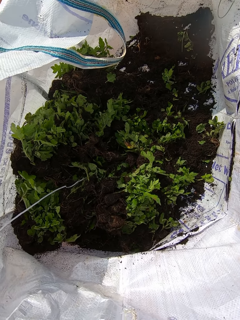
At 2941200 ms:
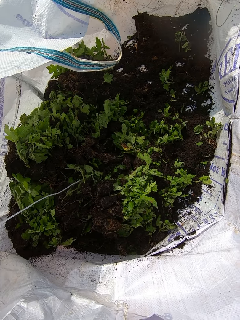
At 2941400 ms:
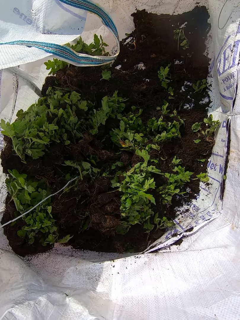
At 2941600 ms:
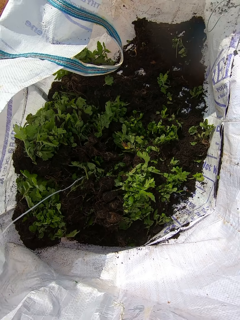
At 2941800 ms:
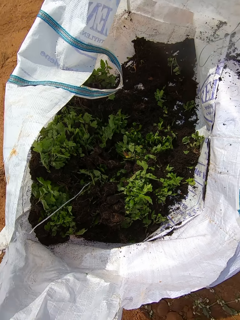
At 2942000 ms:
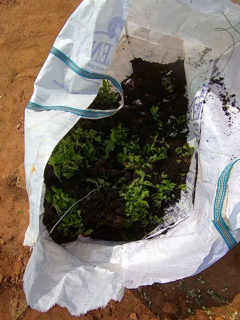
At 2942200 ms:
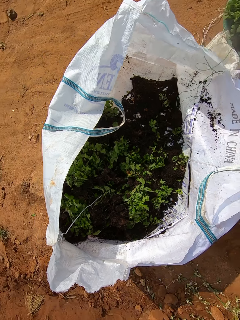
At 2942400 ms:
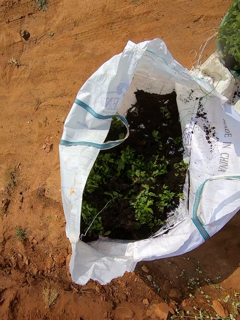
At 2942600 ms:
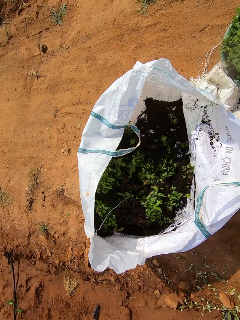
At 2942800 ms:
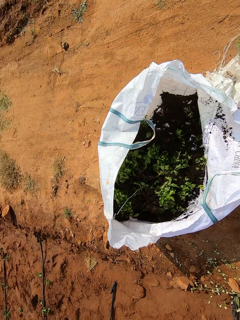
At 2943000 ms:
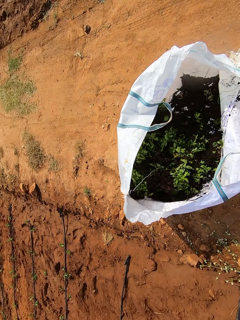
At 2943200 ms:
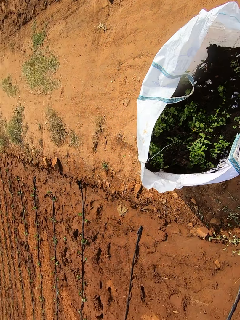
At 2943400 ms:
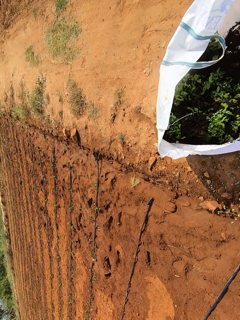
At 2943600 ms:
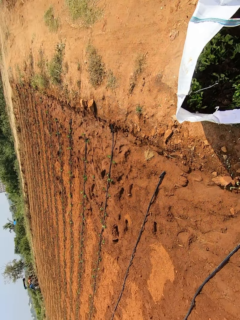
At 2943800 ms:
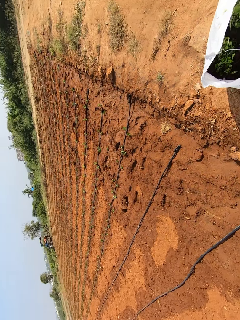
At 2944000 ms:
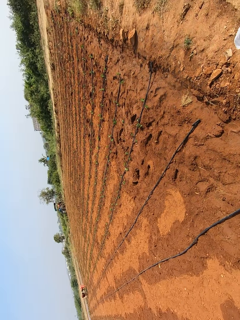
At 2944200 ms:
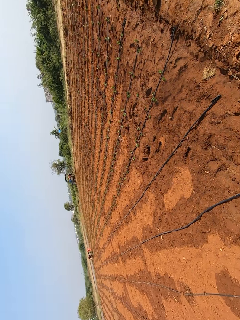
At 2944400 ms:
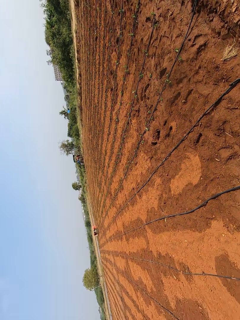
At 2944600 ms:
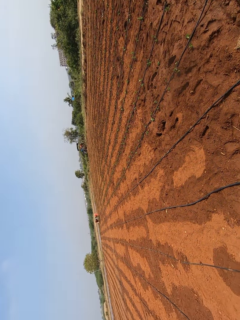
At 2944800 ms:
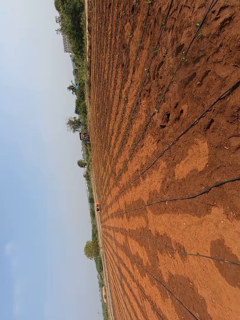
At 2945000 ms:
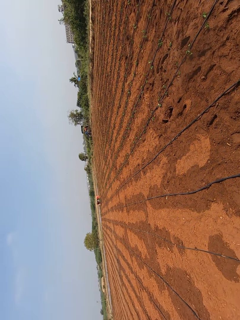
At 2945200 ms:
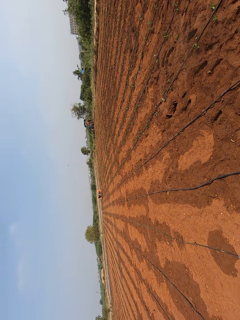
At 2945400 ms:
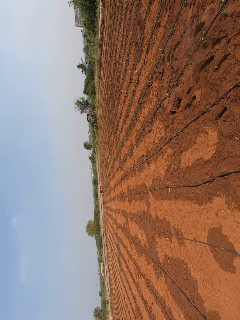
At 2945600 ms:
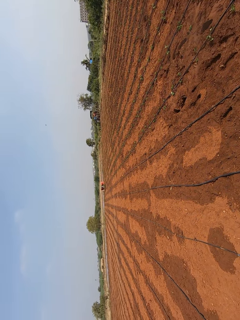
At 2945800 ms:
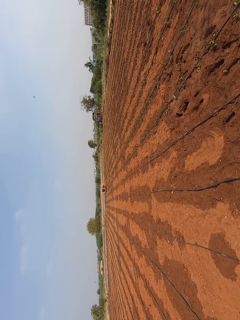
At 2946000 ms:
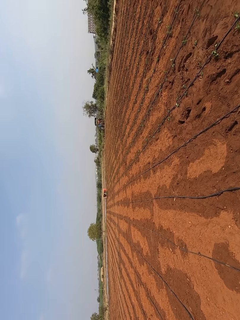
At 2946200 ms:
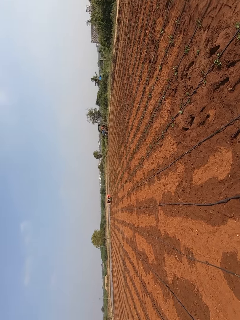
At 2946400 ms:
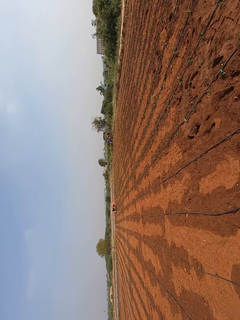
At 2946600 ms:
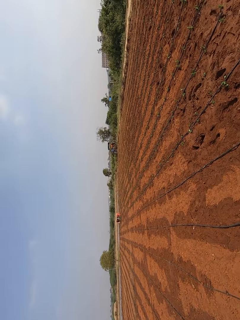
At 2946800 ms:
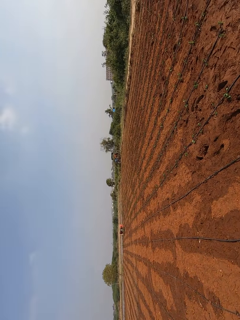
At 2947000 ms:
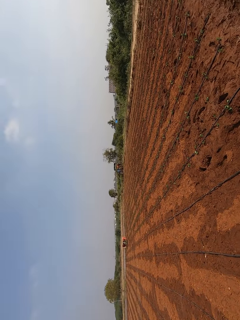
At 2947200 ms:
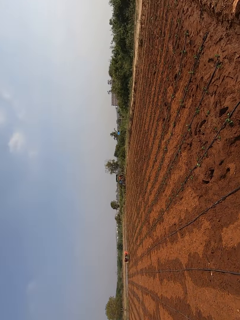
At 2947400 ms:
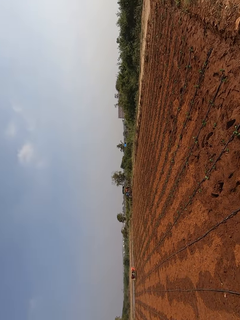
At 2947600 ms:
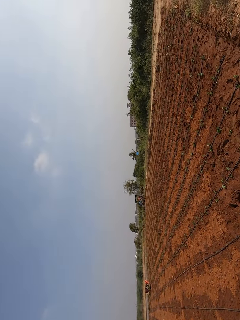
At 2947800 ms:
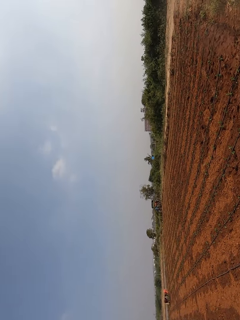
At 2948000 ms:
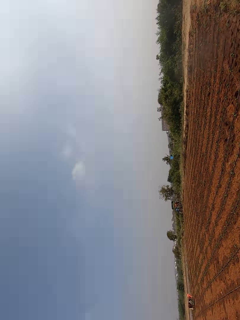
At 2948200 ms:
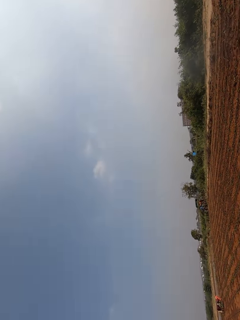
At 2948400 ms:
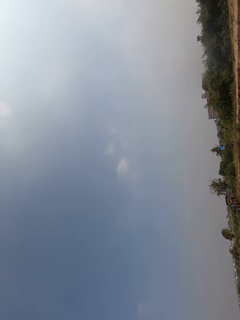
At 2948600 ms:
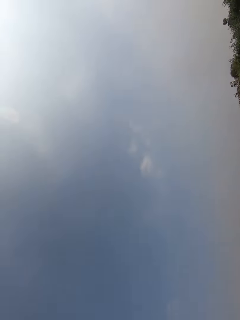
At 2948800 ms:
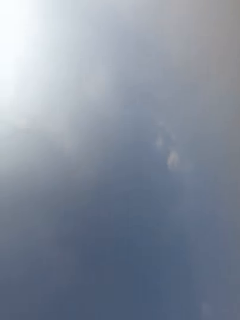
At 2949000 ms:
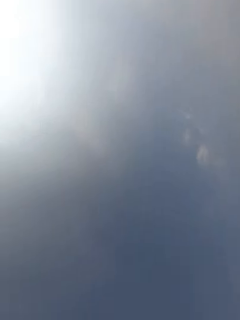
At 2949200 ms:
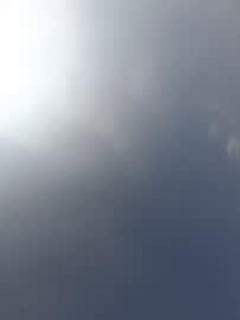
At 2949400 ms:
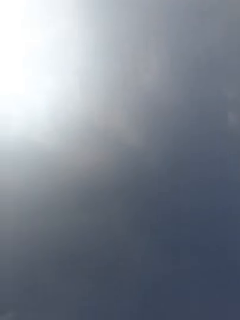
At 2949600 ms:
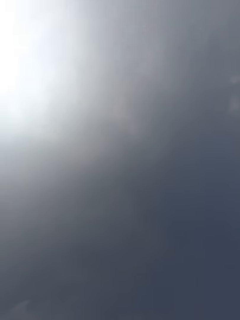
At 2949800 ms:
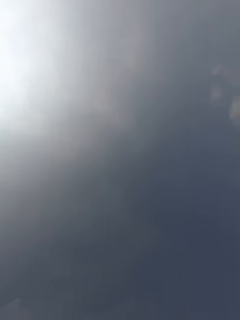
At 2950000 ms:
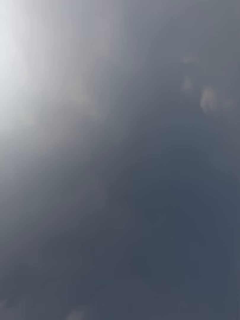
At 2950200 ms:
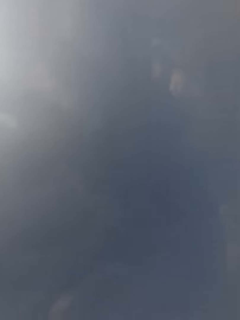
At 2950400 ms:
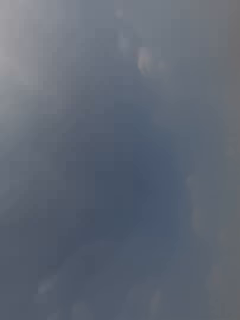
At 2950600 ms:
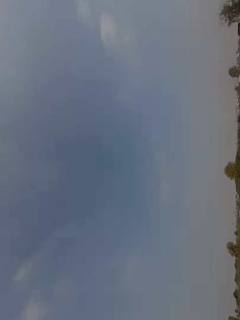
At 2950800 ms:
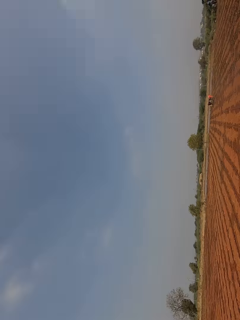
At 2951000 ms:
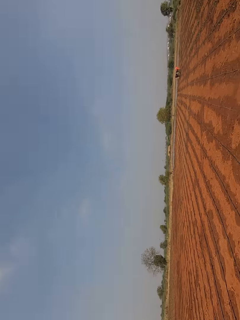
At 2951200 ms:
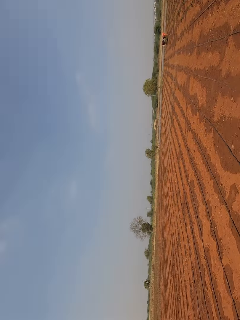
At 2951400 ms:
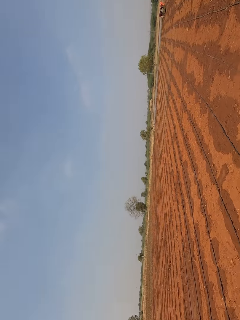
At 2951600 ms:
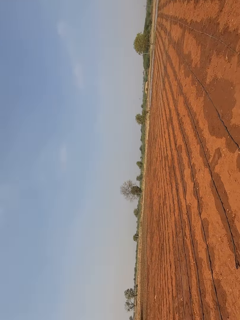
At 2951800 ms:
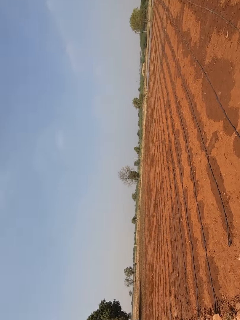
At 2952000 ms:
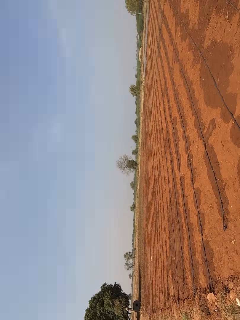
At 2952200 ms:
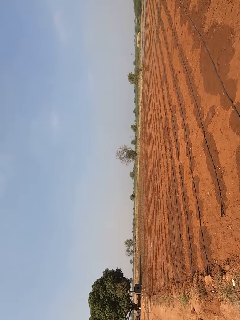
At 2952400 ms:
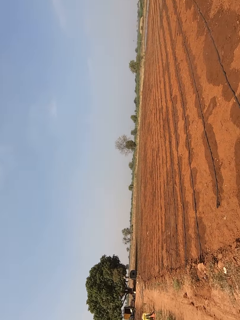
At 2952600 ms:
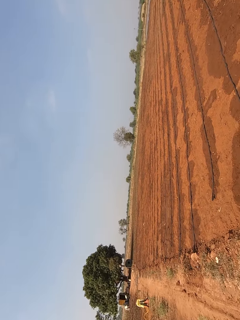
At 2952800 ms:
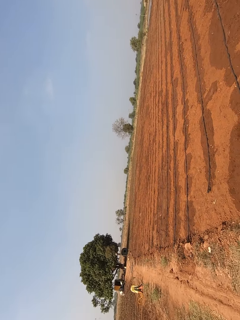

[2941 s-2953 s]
The camera wearer walks.

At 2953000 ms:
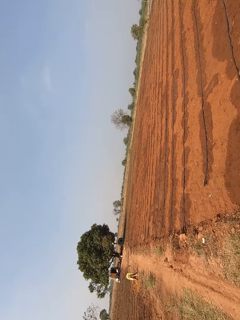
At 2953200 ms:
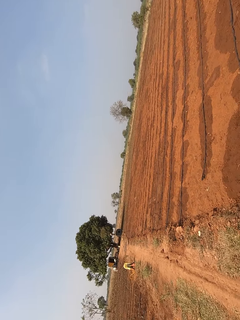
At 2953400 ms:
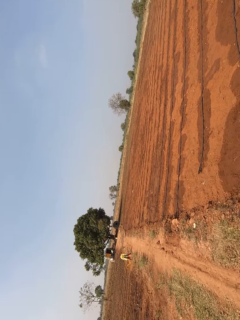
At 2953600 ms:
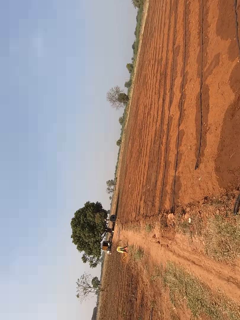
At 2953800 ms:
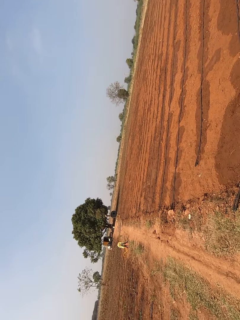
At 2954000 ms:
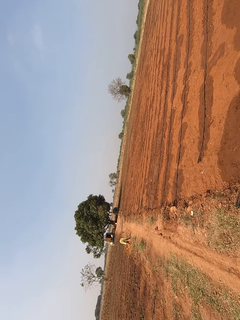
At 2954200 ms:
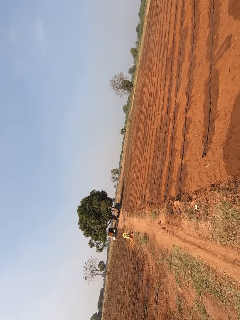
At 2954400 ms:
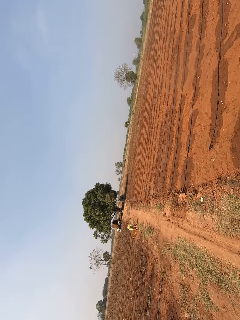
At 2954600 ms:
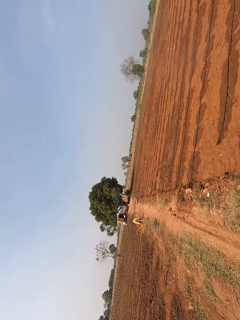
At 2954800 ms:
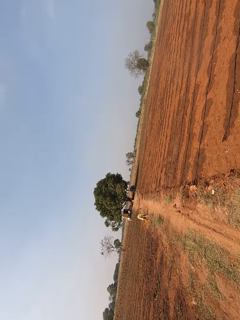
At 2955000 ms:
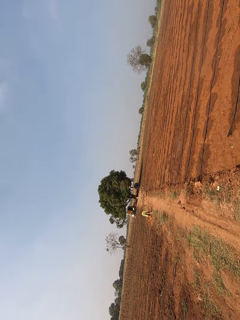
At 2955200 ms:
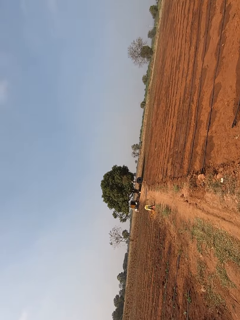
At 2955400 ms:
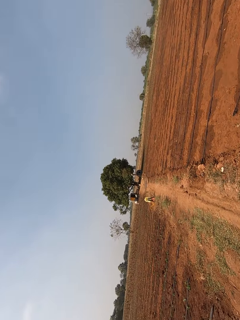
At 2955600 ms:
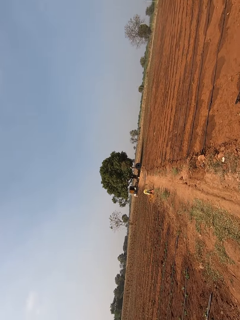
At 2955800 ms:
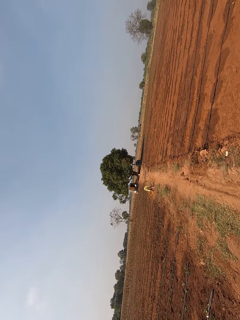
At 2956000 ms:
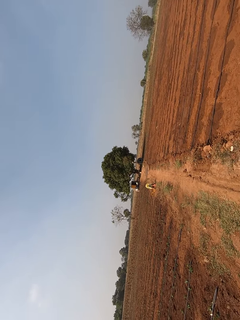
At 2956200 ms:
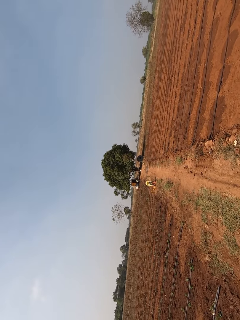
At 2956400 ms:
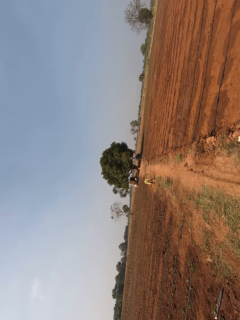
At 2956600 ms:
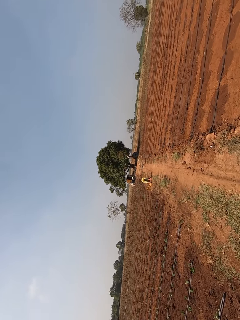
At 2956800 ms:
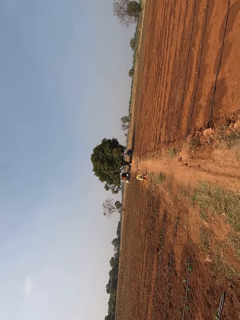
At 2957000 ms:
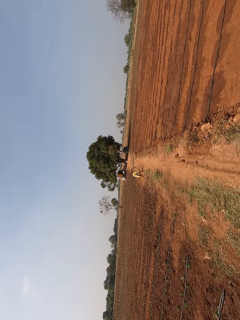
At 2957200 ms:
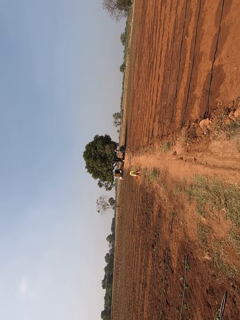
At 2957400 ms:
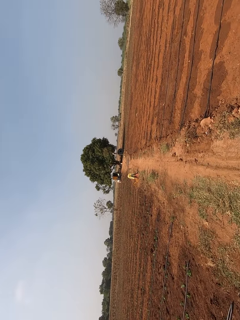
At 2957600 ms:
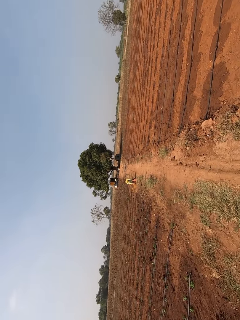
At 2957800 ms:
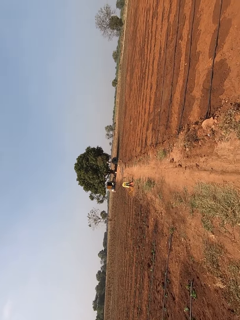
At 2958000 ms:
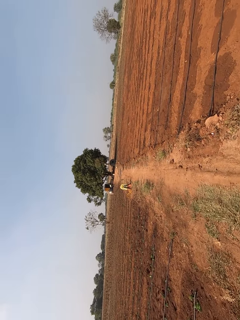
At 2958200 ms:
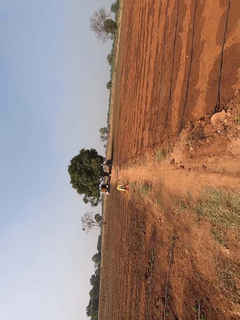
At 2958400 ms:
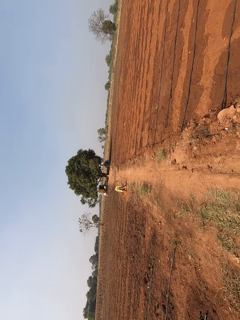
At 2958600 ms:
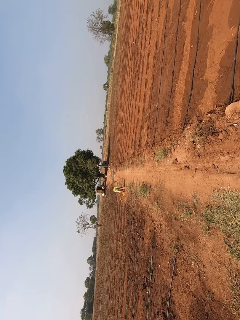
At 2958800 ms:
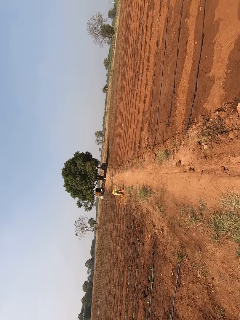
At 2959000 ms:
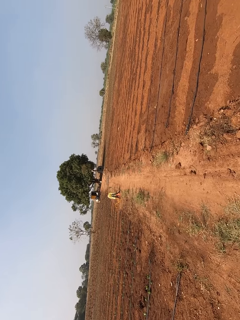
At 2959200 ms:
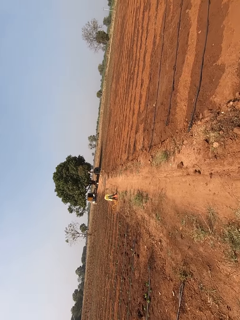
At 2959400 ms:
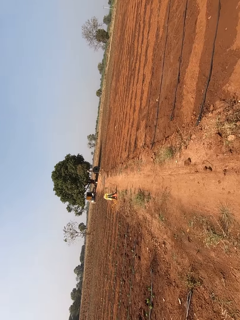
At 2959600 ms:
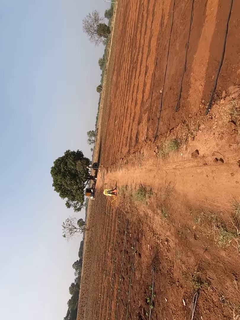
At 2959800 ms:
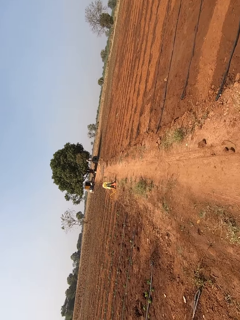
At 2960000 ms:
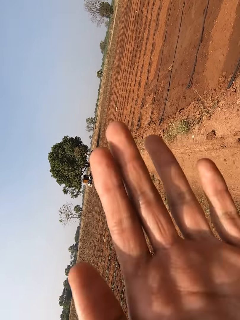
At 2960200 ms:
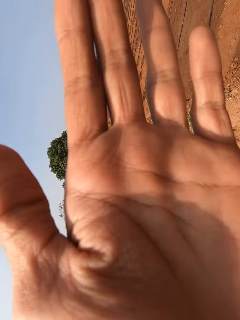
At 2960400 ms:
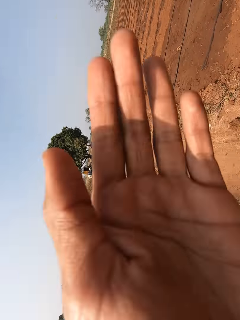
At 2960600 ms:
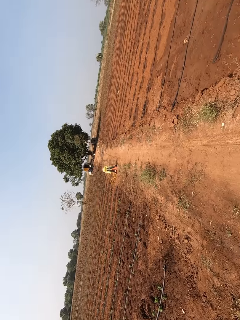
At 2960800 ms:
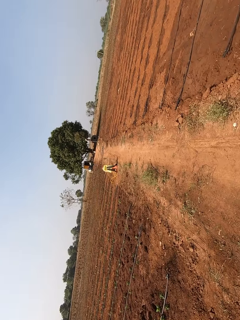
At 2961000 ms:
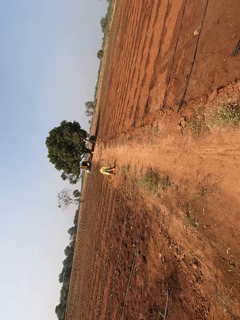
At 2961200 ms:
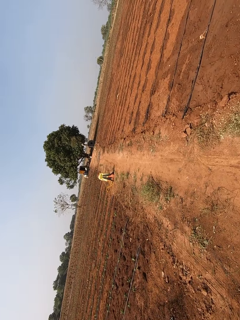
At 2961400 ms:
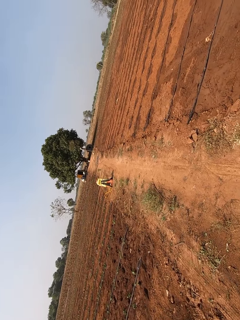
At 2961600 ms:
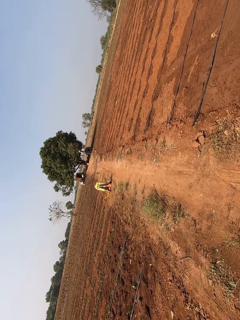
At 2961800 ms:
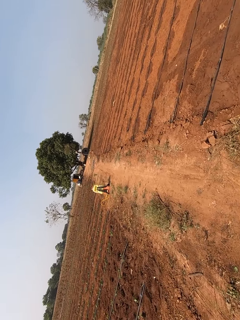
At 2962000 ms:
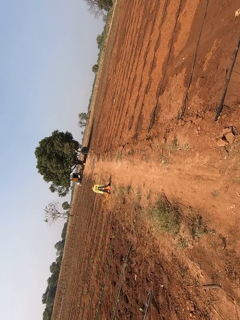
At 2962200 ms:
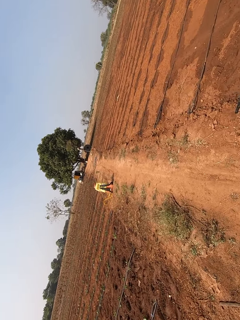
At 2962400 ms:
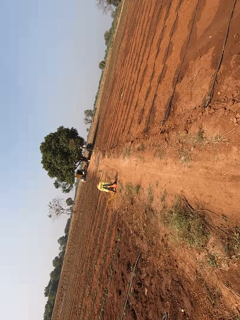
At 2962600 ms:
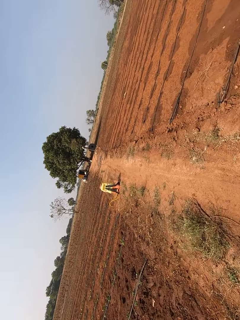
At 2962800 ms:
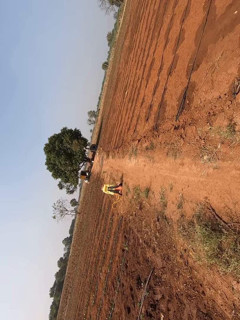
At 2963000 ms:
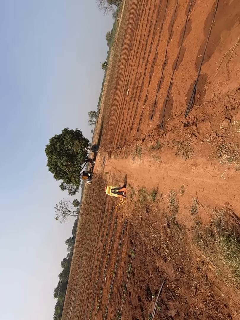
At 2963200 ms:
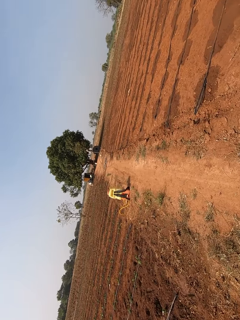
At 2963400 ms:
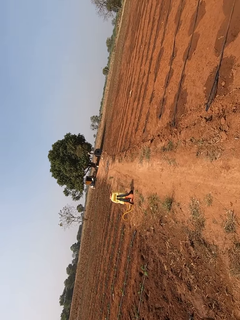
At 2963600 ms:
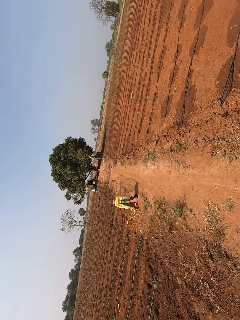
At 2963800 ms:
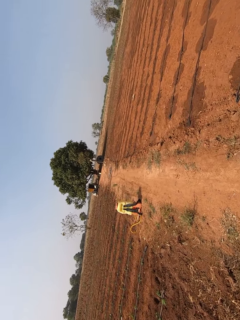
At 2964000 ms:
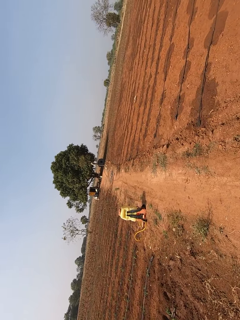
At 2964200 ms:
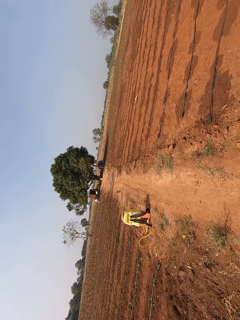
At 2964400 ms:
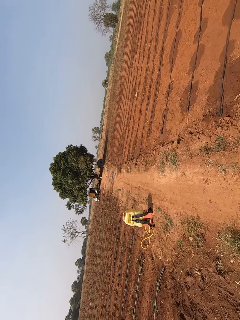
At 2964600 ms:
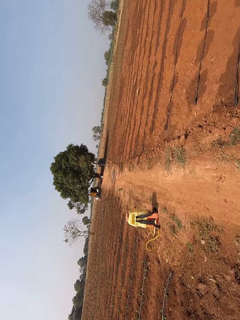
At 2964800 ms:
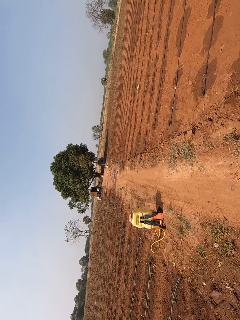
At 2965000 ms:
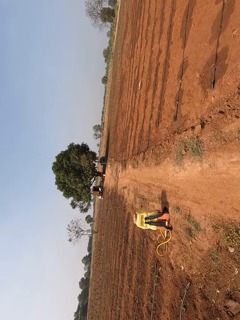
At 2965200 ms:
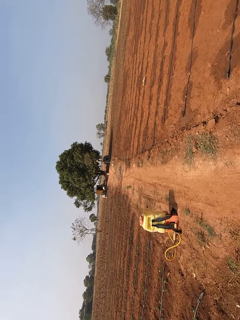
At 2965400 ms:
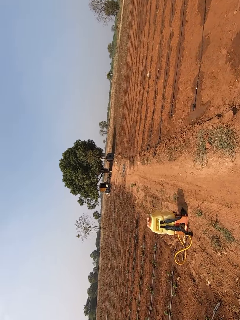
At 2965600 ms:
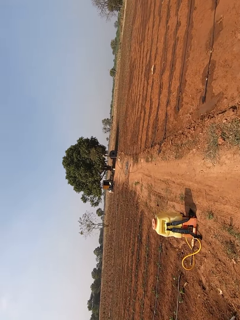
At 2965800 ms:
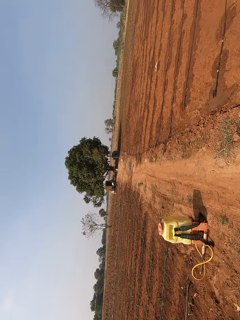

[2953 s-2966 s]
The camera wearer shields his eyes with his left hand. He raises his hand. He walks.
